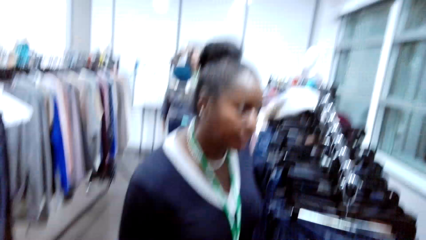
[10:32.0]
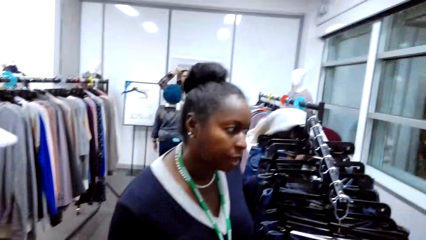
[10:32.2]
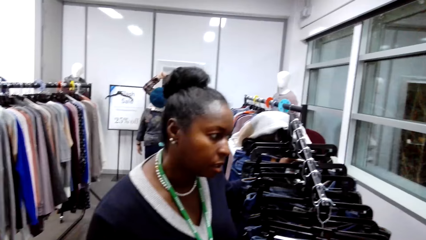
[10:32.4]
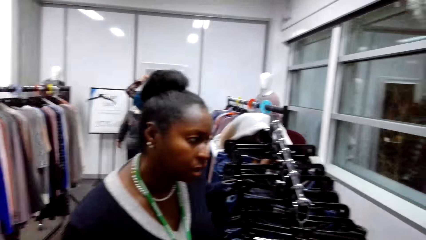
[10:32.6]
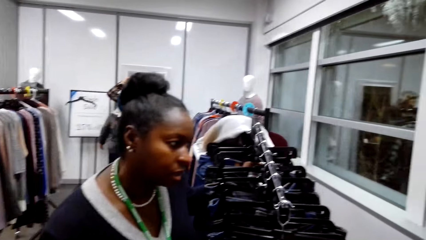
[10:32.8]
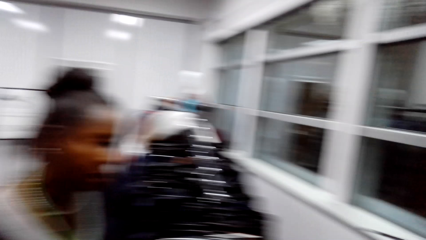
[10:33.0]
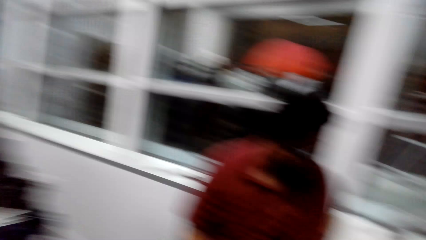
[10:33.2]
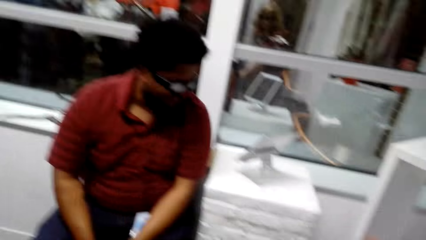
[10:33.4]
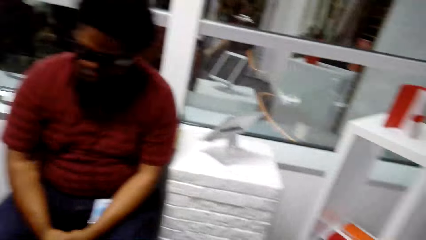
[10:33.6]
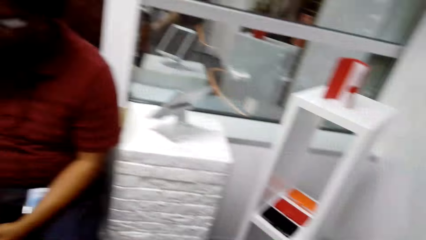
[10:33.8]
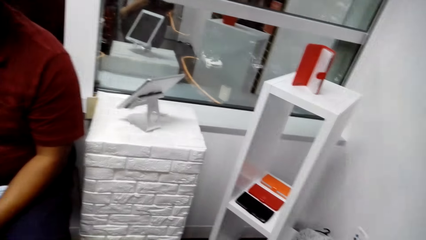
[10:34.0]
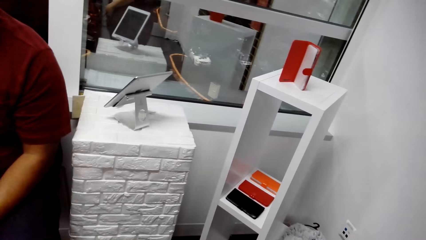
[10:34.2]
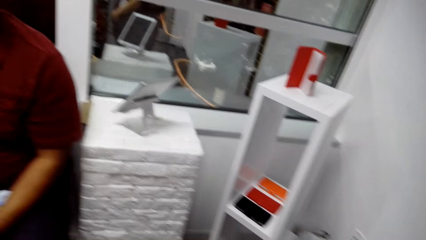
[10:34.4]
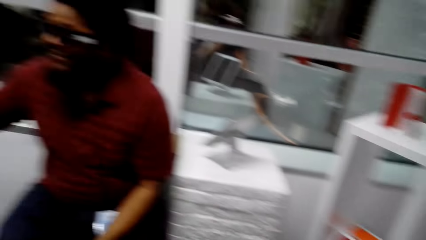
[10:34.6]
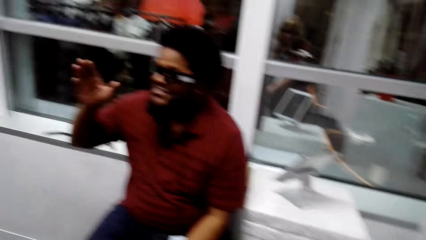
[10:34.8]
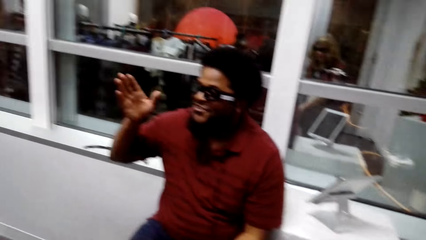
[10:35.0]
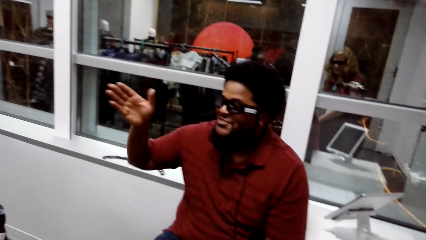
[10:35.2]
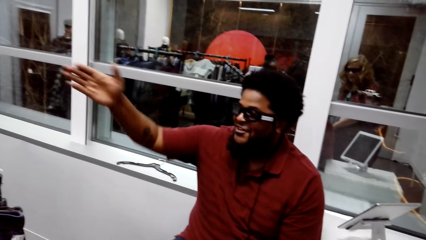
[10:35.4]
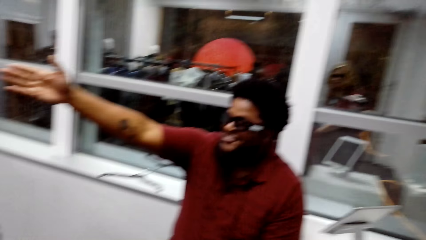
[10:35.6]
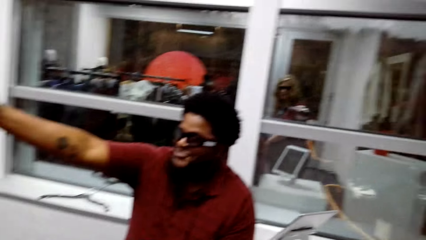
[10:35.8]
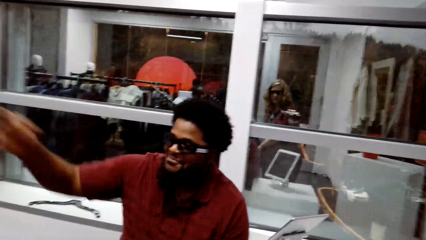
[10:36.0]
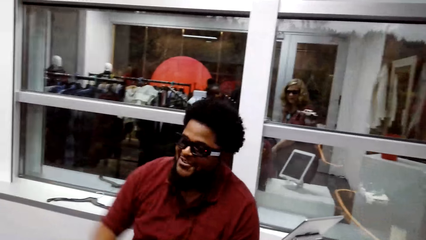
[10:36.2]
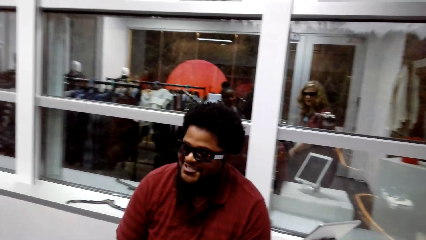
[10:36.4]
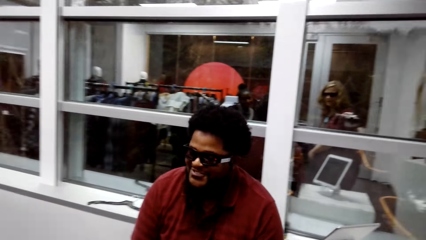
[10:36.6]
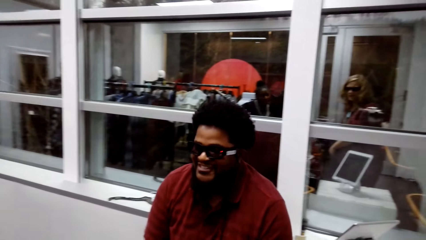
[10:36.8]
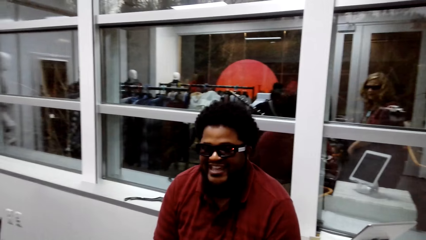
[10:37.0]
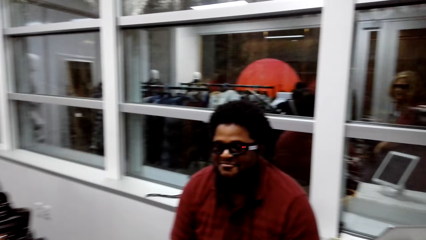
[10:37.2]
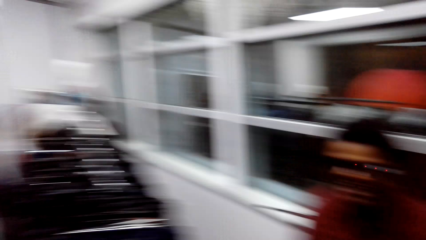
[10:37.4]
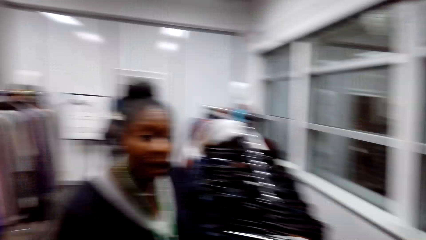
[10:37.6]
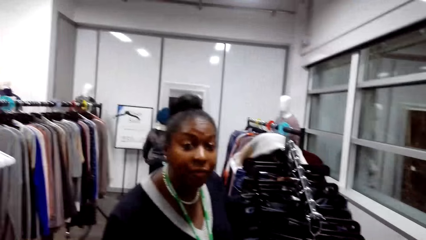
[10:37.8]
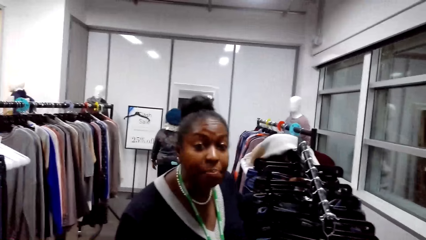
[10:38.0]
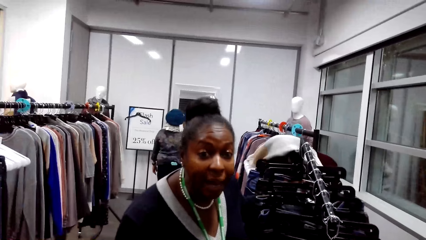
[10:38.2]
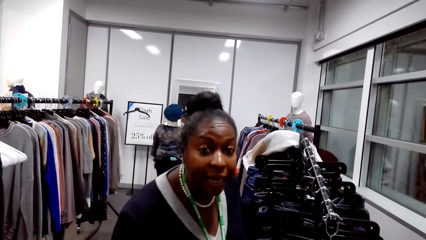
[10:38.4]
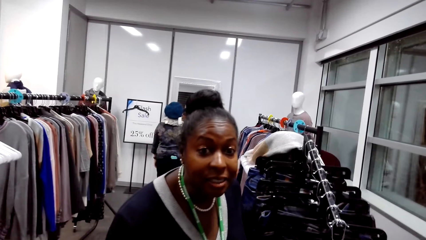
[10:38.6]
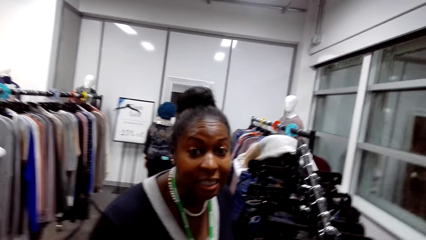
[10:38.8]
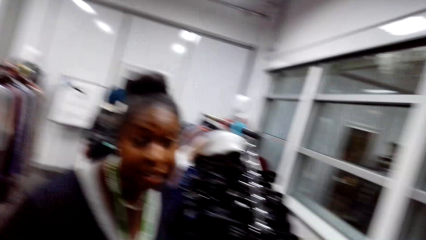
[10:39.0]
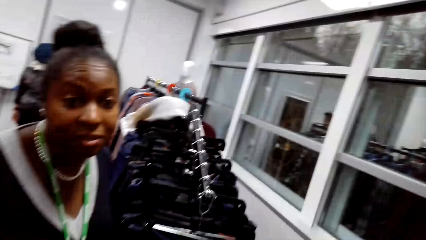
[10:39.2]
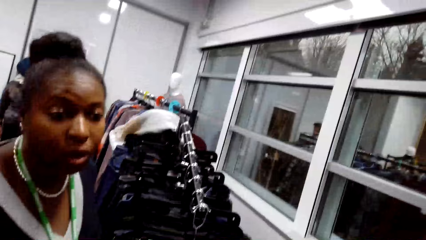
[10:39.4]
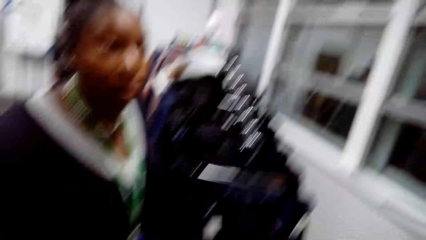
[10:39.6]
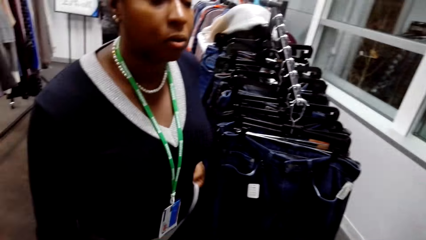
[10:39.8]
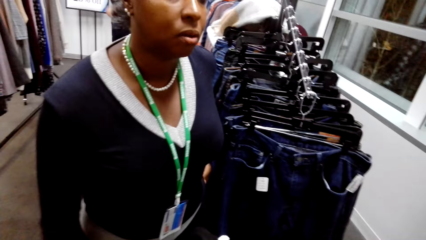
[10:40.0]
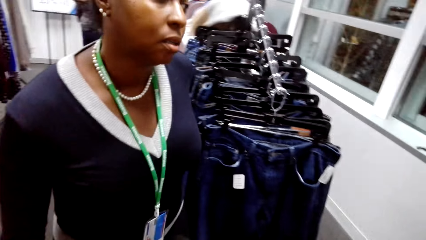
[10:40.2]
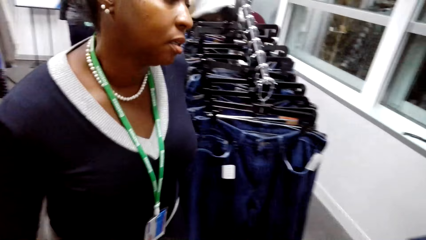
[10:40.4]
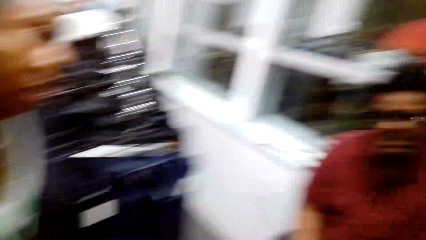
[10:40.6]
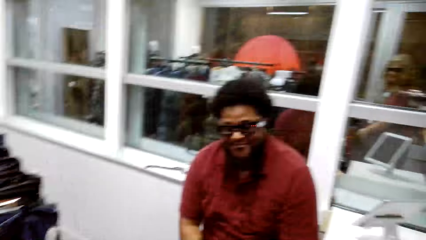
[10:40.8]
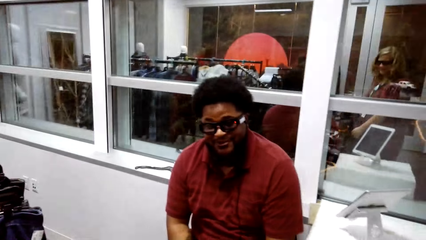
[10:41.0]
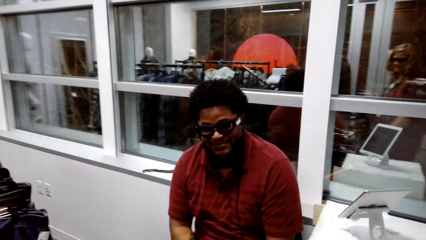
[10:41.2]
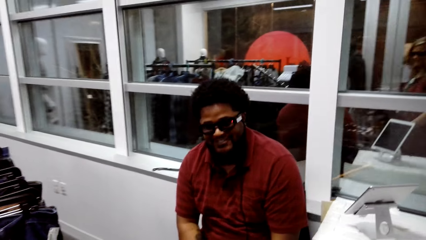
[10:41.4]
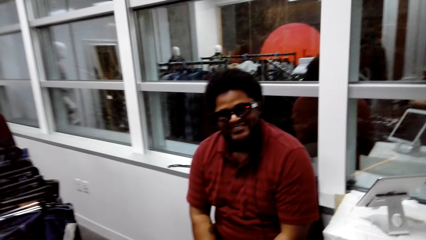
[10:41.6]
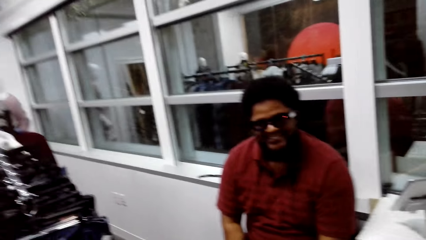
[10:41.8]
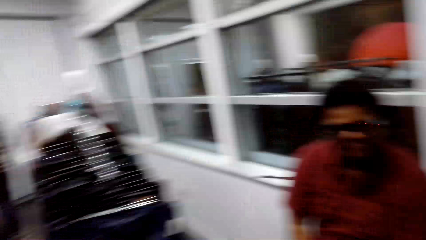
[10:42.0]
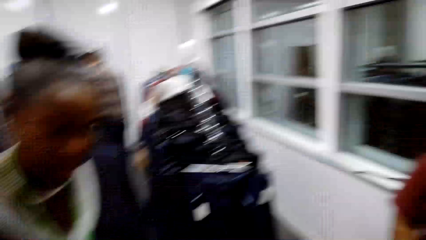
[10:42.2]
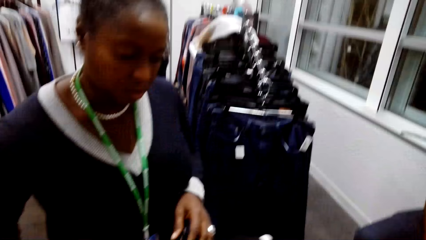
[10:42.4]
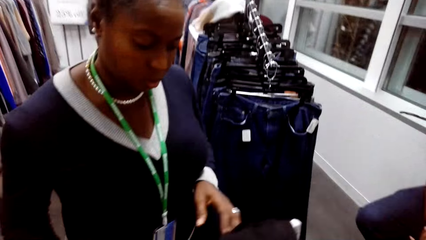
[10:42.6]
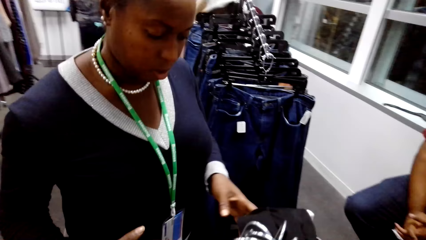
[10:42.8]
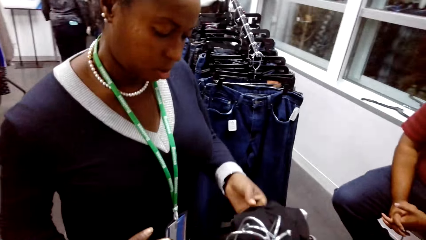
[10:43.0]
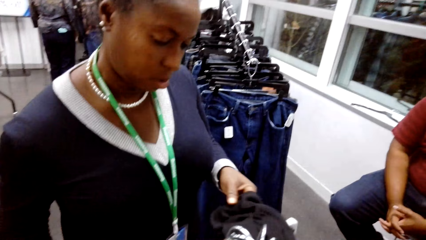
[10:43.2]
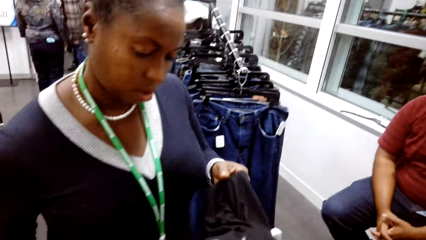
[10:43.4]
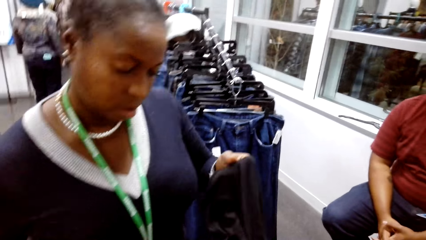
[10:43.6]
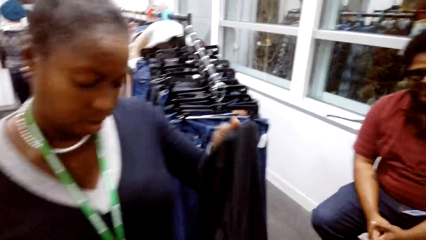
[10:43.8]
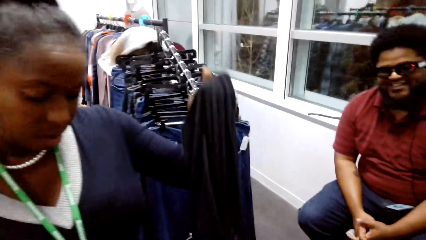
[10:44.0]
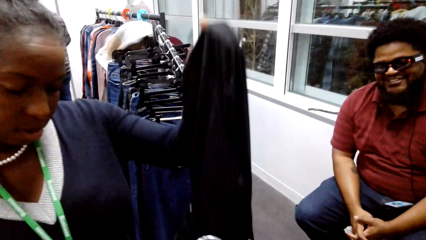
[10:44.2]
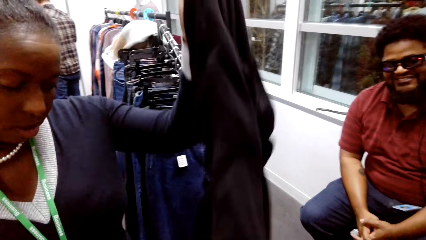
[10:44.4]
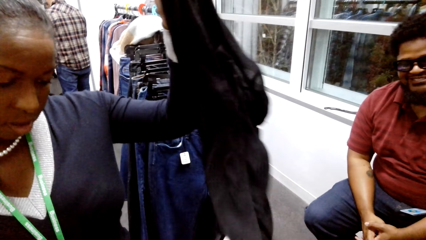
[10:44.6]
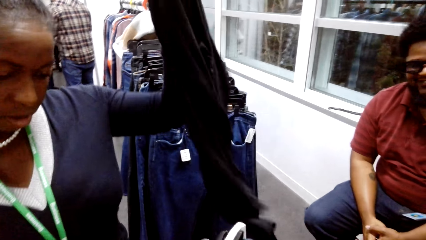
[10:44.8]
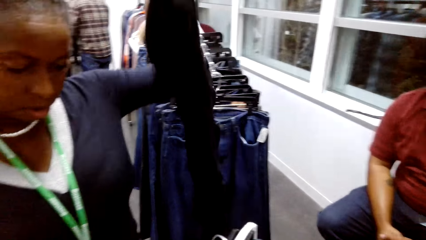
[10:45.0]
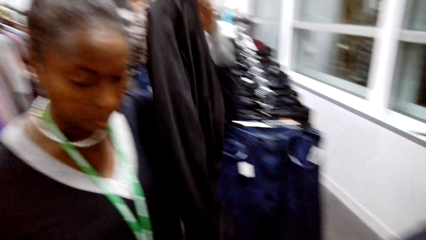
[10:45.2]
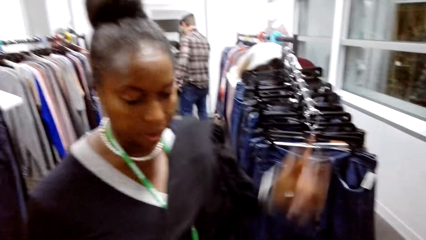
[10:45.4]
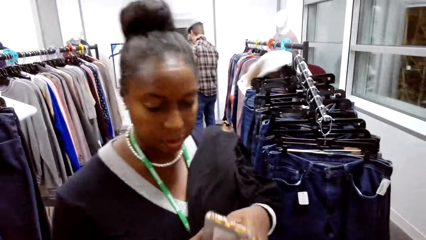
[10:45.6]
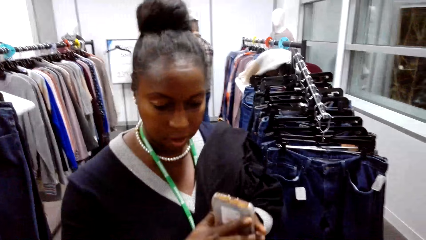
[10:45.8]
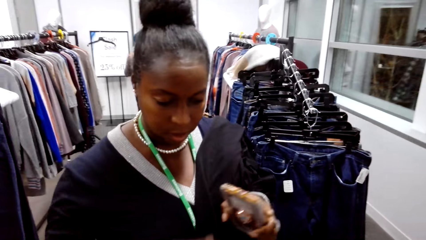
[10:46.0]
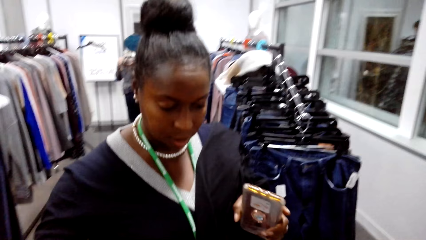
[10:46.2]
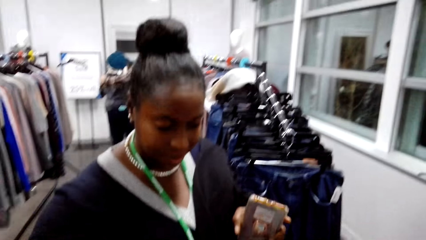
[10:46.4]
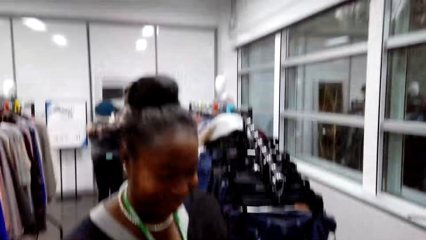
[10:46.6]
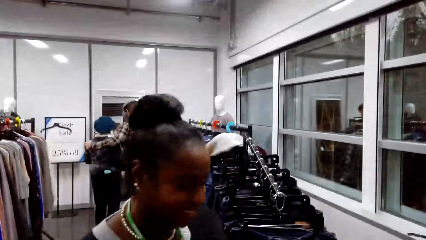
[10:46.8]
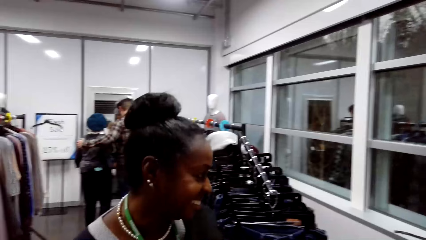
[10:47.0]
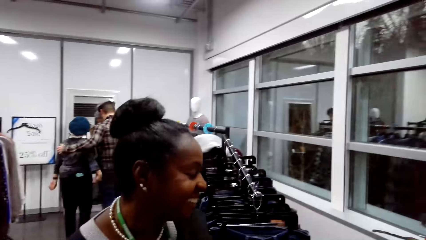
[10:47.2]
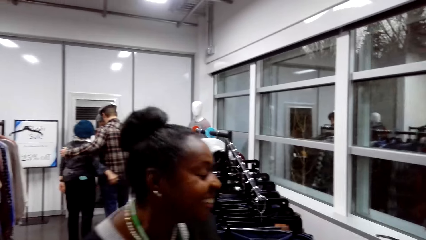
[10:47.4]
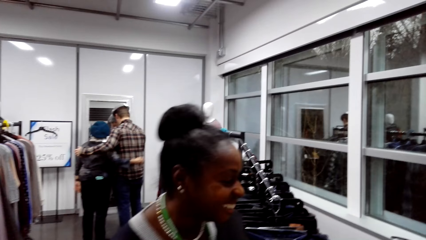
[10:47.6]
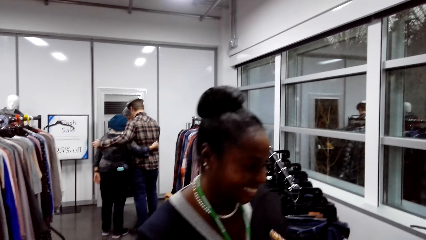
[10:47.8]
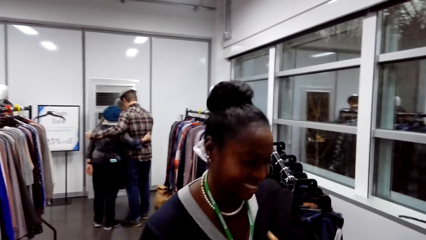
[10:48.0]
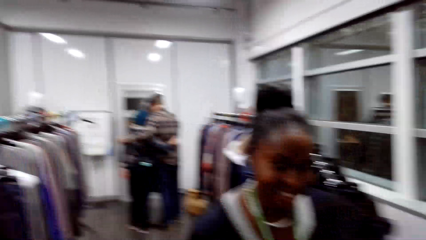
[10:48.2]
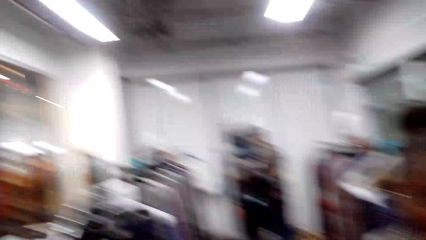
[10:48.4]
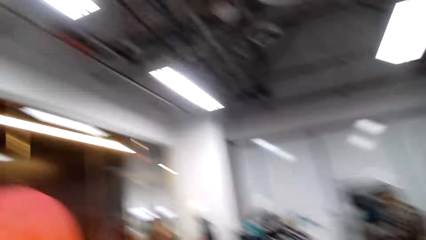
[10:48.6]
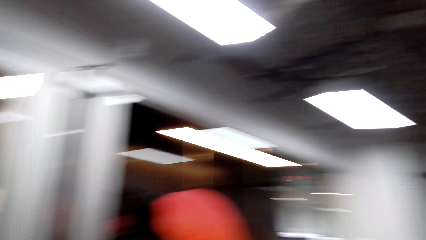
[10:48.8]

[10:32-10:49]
The cashier talks to the woman. The camera wearer converses with the cashier and the woman. They talk to the woman in the store and converse with the cashier and the woman. The woman picks up a cloth on the hanger and puts the cloth on the shoulder.
